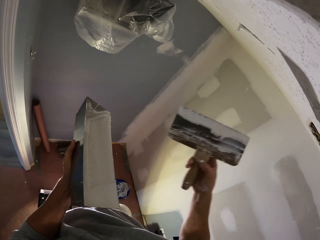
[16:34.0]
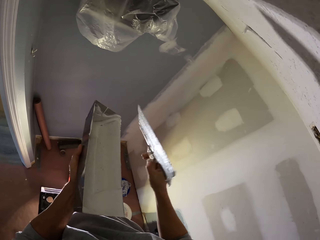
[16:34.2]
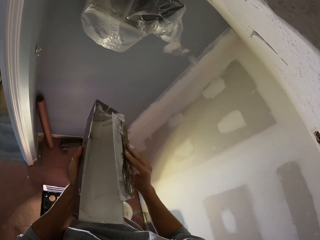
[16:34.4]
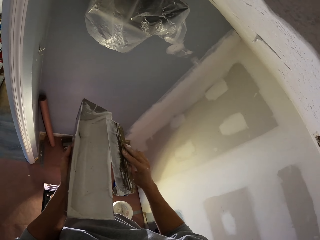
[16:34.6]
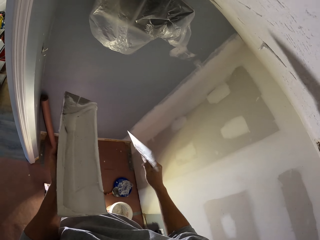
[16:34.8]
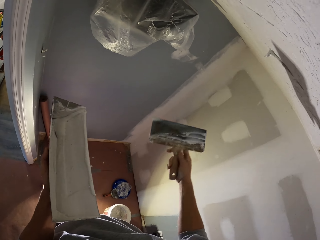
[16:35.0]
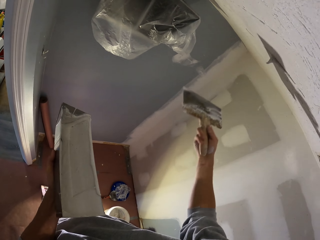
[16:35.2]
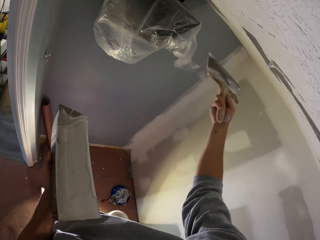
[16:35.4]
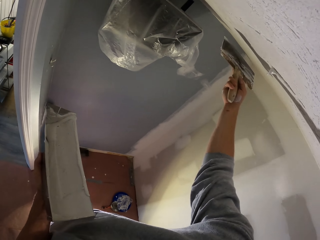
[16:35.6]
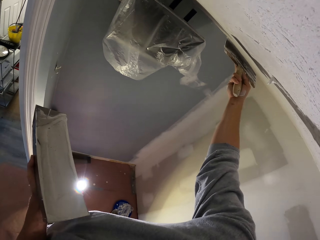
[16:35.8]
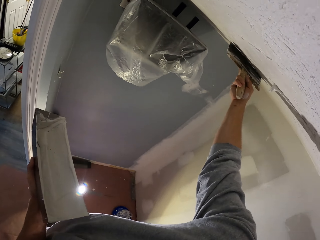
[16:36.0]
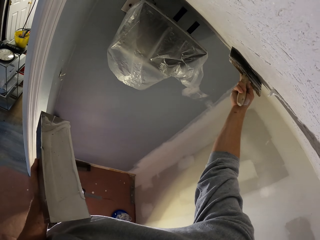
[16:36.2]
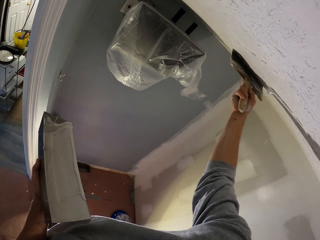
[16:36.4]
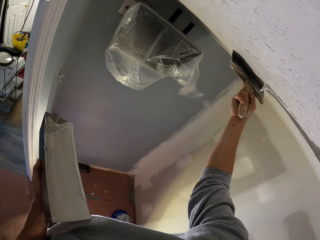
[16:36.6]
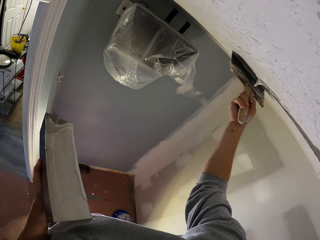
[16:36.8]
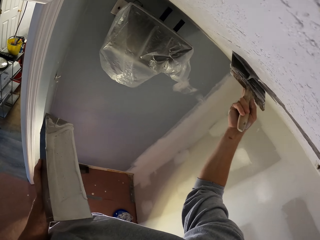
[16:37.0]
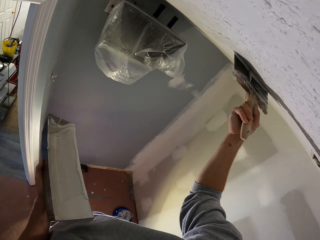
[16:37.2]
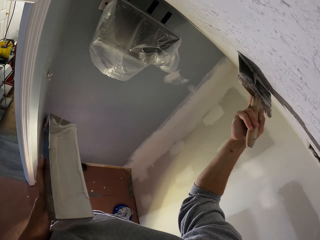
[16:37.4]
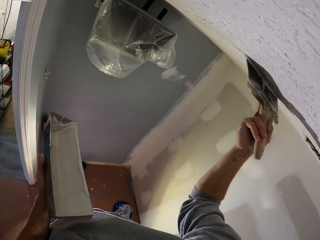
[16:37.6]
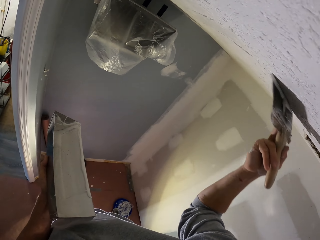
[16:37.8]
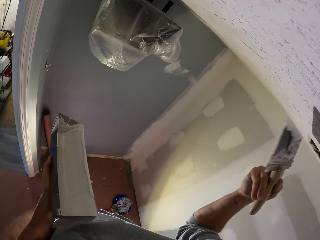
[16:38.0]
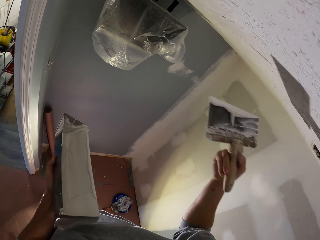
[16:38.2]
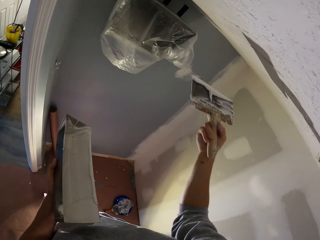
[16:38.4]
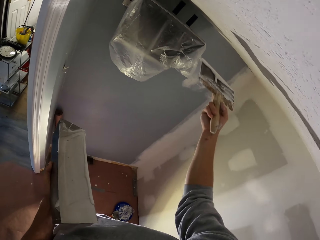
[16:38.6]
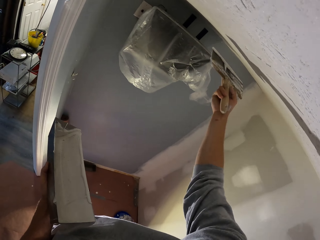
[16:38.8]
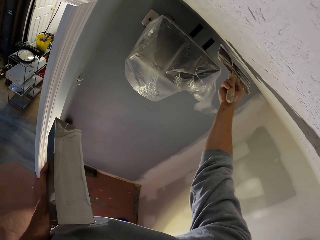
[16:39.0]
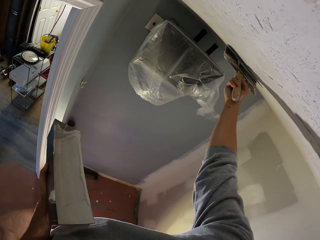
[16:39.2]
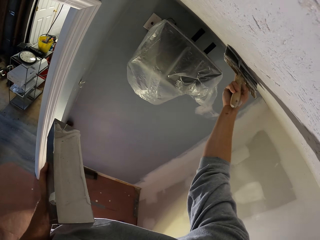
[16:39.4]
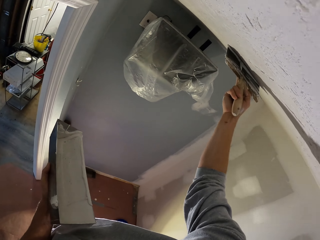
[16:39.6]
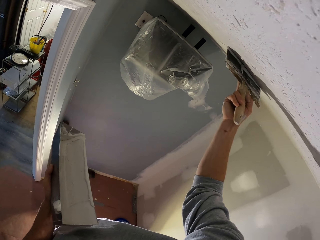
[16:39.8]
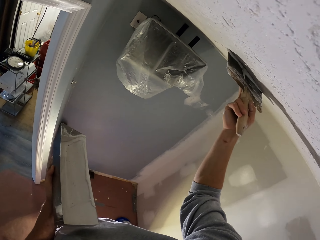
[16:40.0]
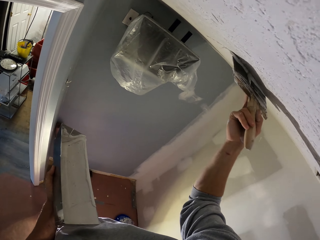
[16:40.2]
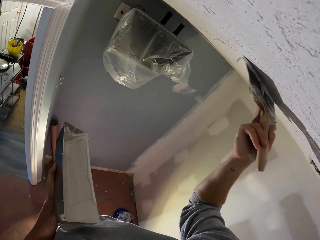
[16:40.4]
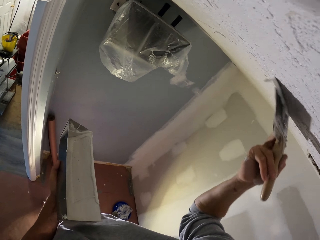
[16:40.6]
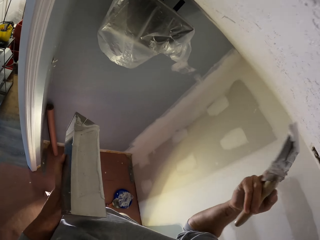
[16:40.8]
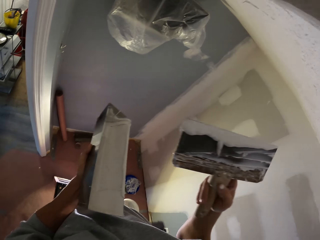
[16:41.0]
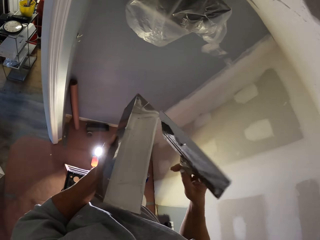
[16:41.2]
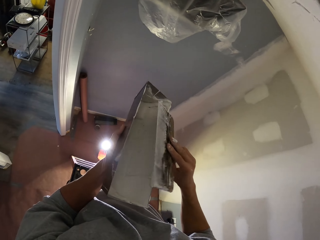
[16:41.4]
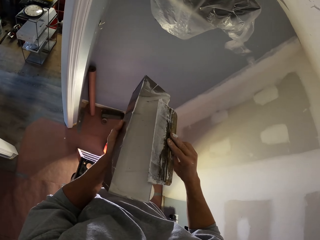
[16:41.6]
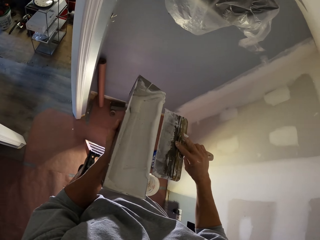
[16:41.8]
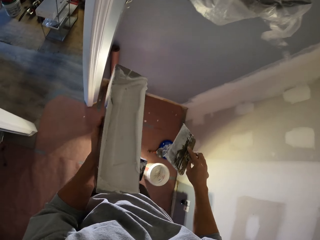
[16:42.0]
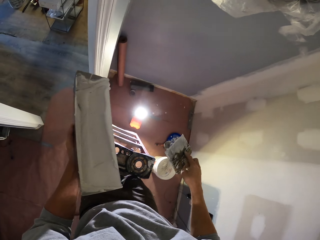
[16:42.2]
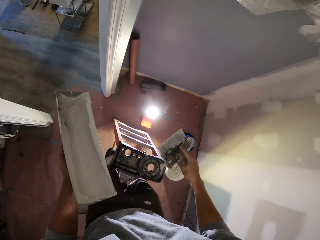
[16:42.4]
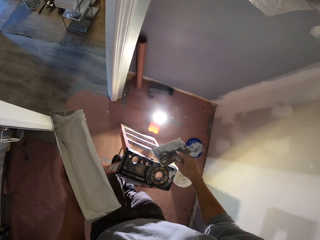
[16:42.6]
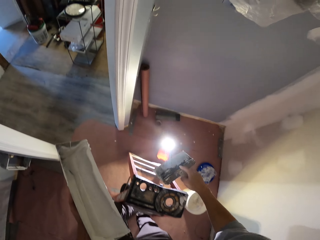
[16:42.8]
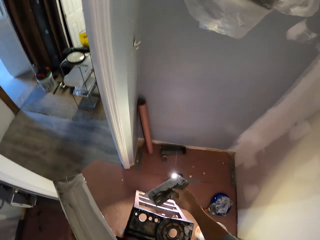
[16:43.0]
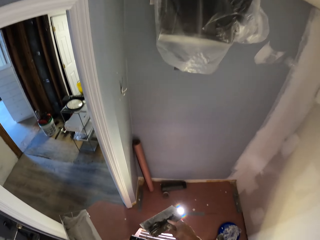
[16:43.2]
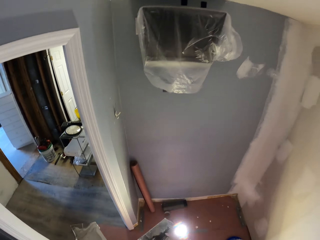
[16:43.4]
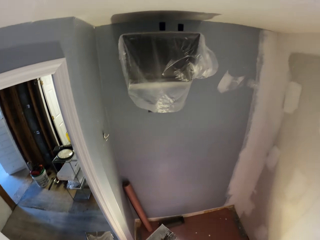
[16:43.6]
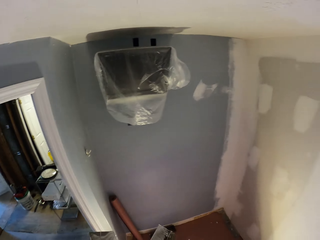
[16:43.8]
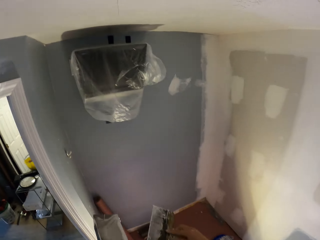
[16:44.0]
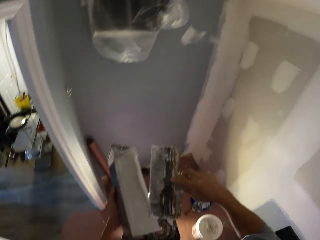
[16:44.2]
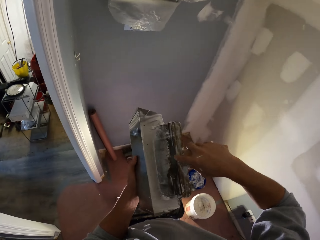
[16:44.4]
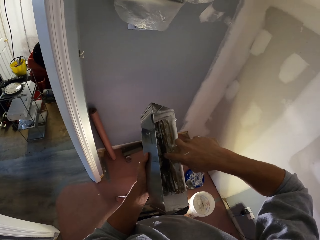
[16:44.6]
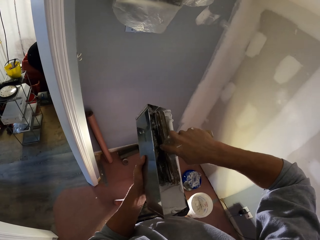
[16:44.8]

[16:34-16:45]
The camera wearer applies the filler on the ceiling. He stops applying the filler. He moves his hand with the scraper towards the filler can. He reduces paint from the paint brush. He rubs the scraper in the filler can. He raises his hand with the scraper towards the ceiling. He paints the wall with the paint brush. He applies the filler on the ceiling. He stops applying the filler. He reduces paint from the paint brush. He moves his hand with the scraper towards the filler can. He rubs the scraper in the filler can. He points his hand with the scraper downwards.

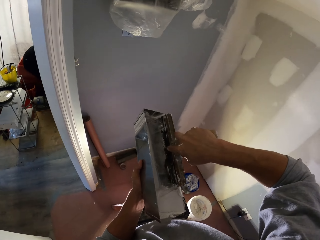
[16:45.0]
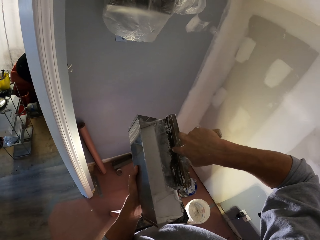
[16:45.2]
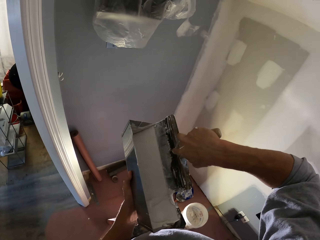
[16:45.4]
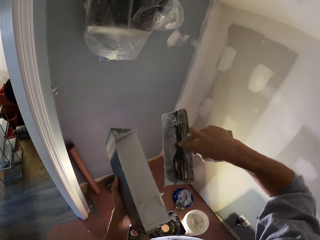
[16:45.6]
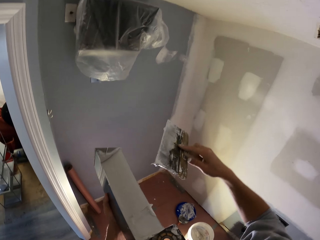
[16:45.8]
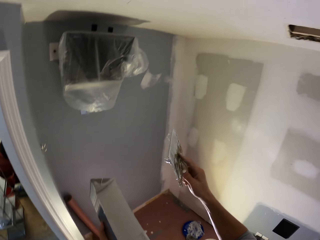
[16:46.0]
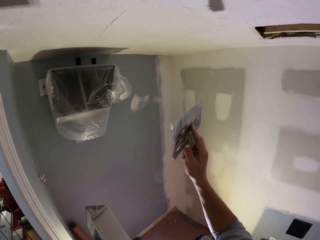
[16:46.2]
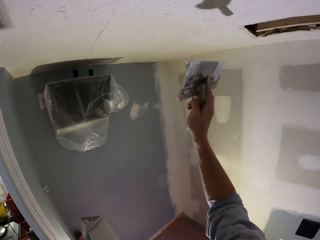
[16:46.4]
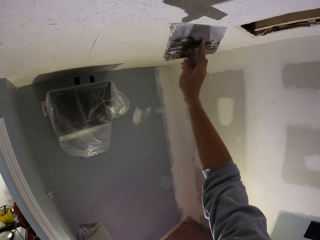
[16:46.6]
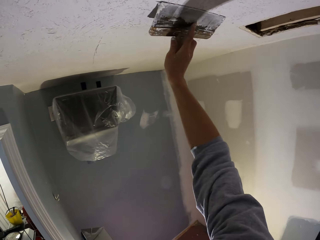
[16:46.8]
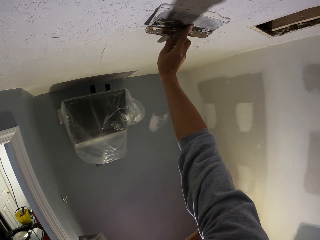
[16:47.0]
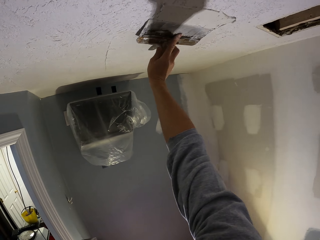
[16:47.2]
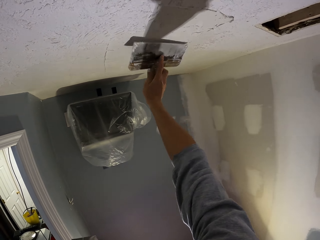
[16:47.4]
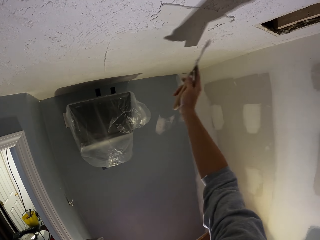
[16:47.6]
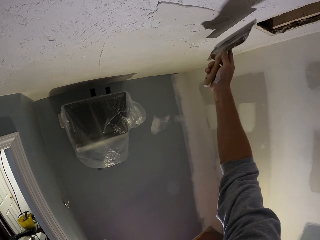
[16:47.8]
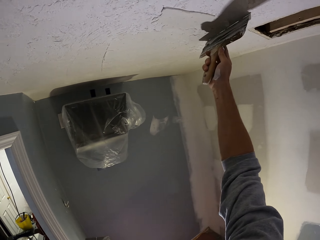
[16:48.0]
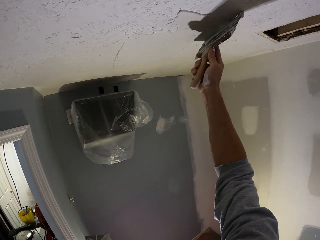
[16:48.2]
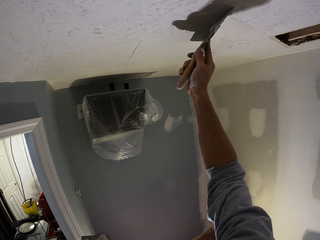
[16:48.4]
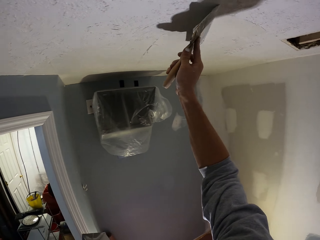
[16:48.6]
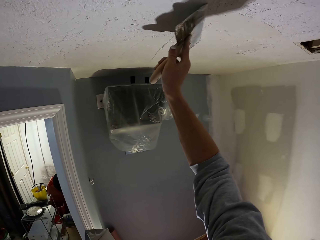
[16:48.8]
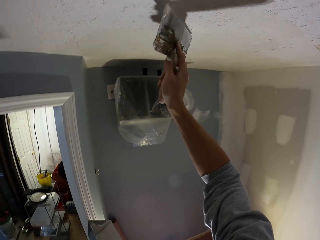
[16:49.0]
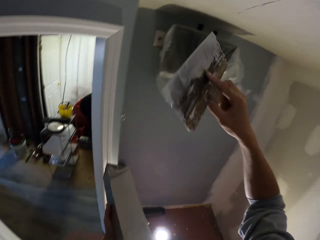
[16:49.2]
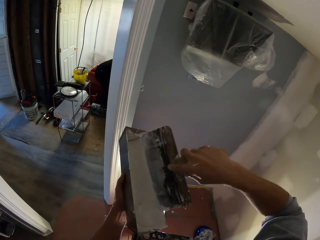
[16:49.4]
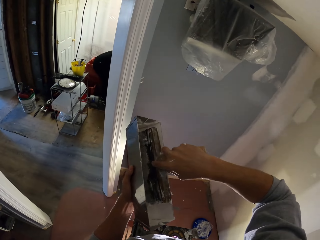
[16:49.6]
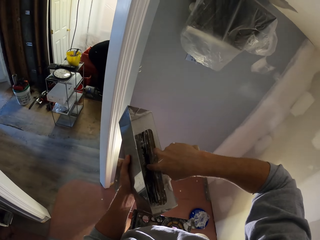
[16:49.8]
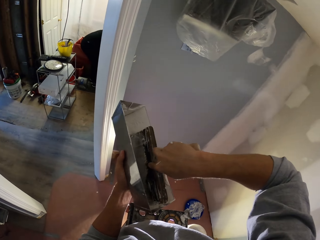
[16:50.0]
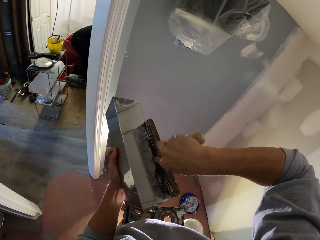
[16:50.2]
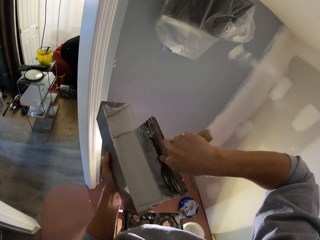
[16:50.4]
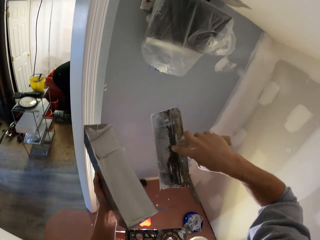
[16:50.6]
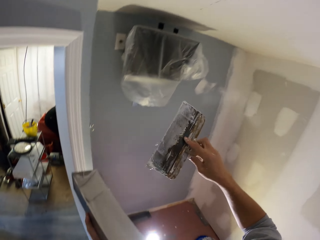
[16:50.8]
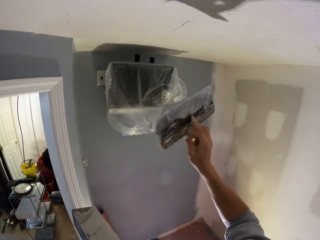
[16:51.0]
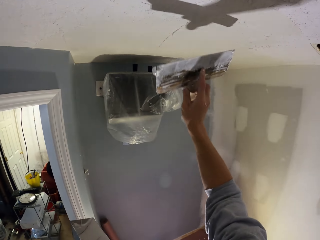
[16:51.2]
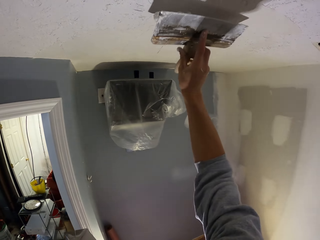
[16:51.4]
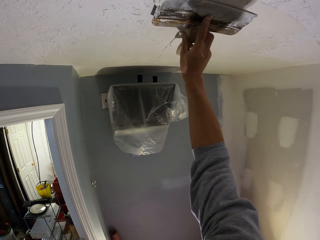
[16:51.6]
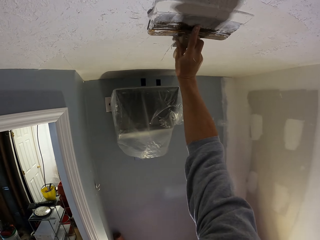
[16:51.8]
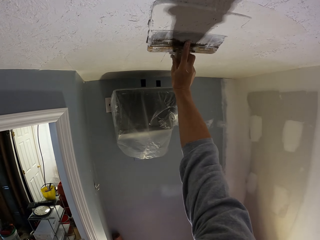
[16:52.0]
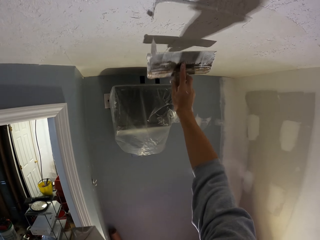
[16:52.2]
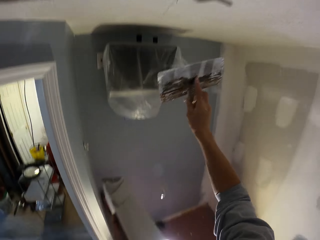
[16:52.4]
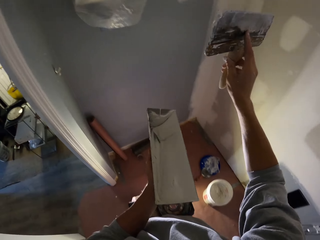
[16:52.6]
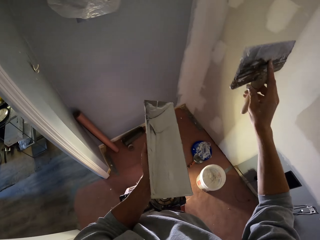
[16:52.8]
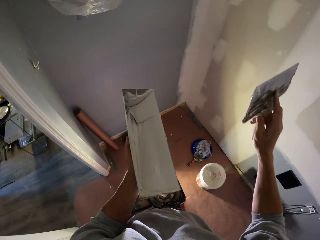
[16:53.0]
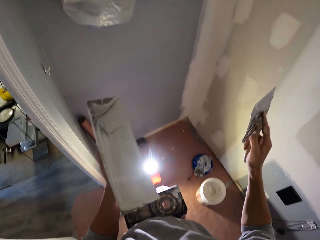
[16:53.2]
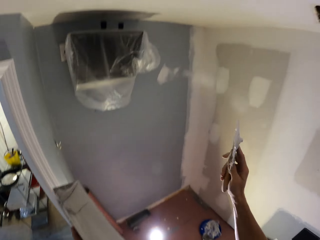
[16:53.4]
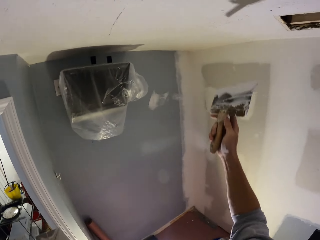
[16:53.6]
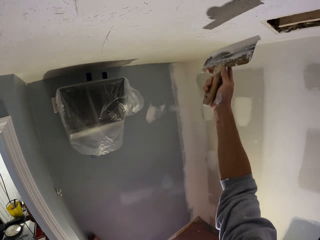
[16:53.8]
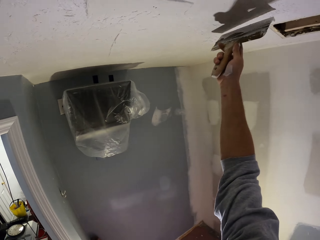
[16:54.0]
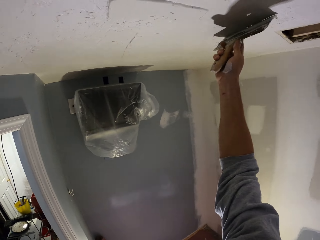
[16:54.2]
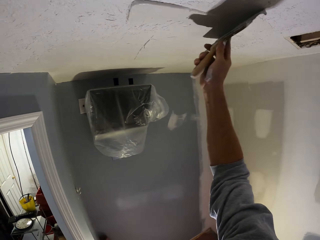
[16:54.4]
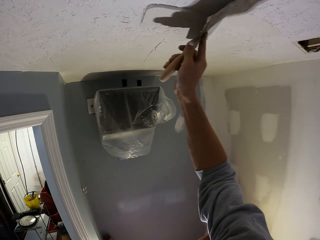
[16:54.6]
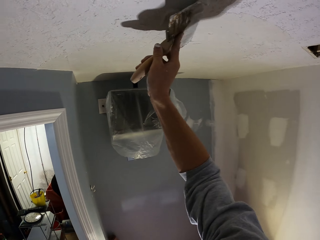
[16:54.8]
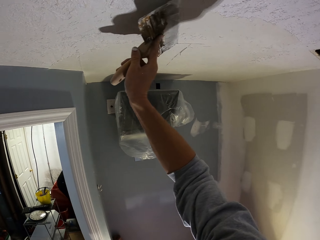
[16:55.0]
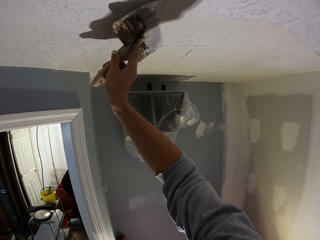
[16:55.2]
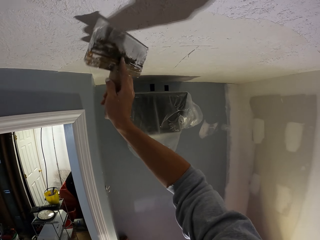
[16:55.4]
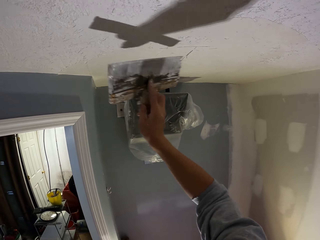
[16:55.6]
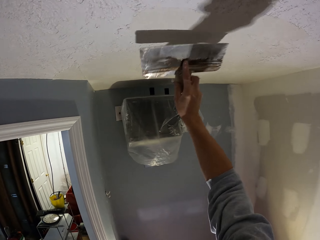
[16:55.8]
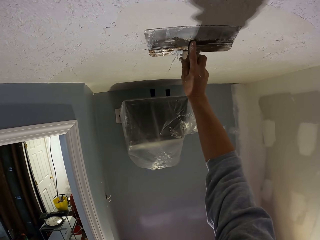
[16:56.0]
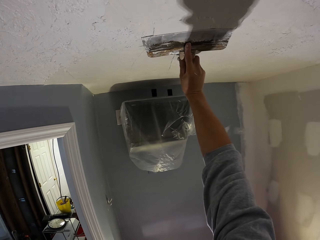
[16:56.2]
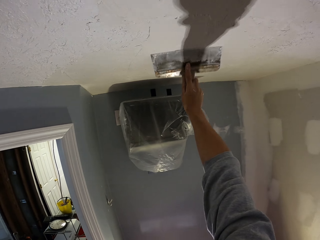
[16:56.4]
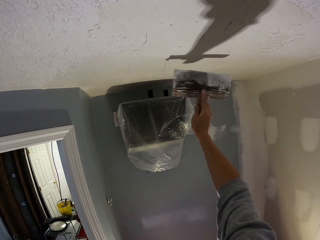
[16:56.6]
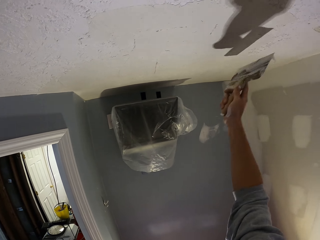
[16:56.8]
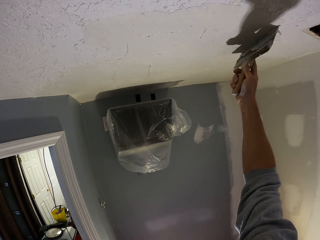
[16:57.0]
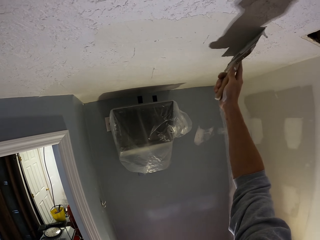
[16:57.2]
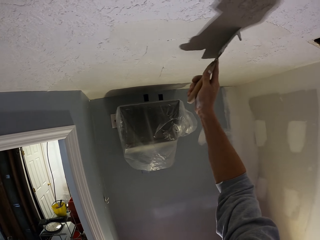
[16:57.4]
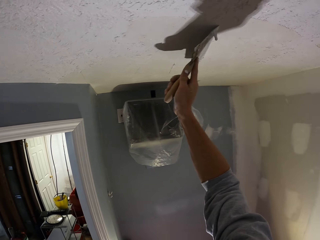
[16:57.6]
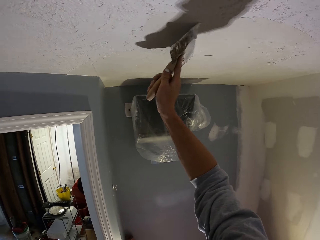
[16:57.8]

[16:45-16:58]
The camera wearer rubs the scraper in the filler can. He dips a paint brush in the paint. He raises his hand with the scraper towards the ceiling. He paints the wall with the paint brush. He applies the filler on the ceiling. He dips the paint brush in the paint. He stops applying the filler. He moves his hand with the scraper towards the filler can. He rubs the scraper in the filler can. He paints the wall with the paint brush. He raises his hand with the scraper towards the ceiling. He moves his body when the filler drops. He raises his hand with the scraper towards the ceiling. He applies the filler on the ceiling.
